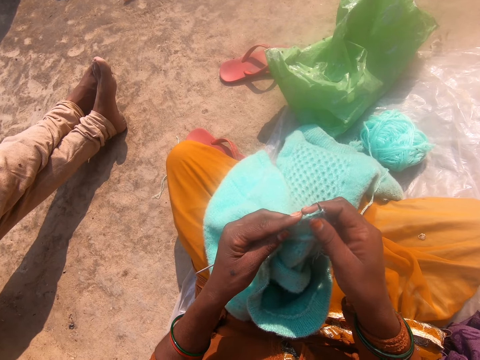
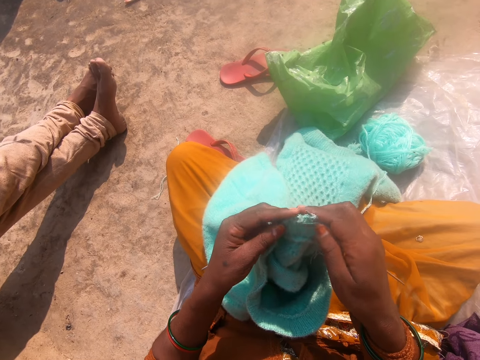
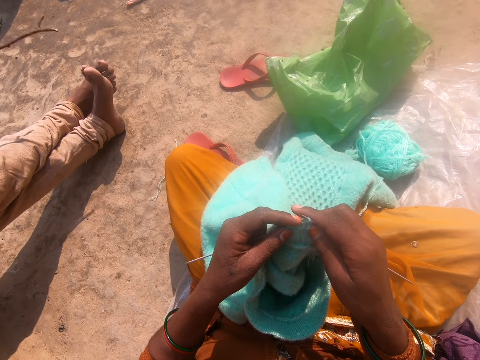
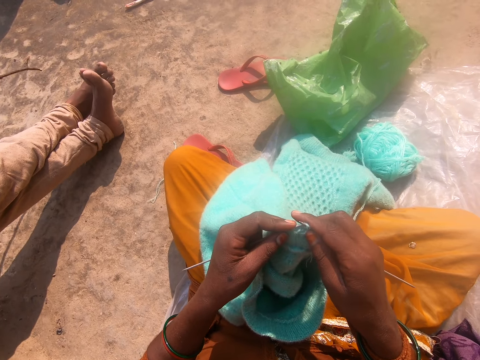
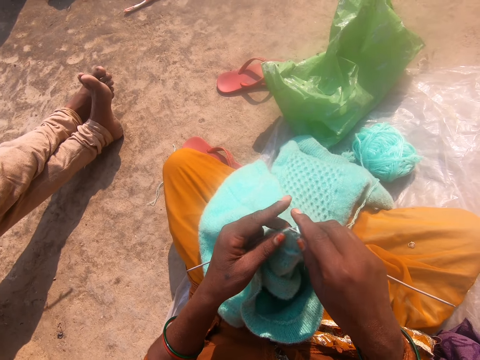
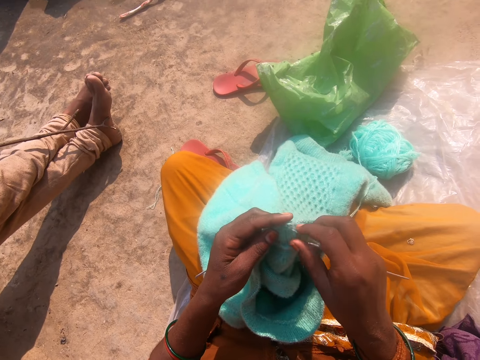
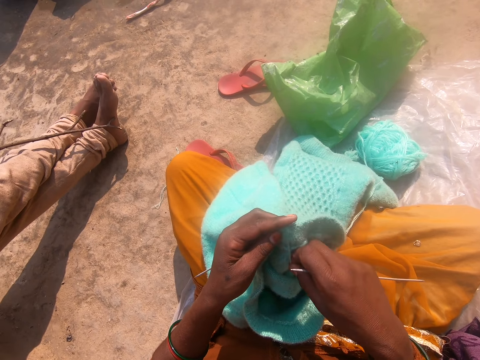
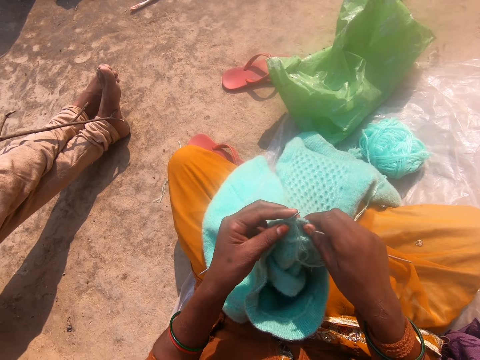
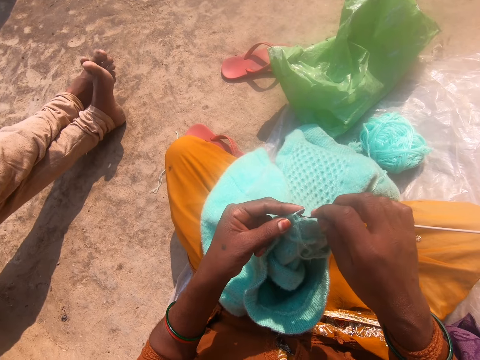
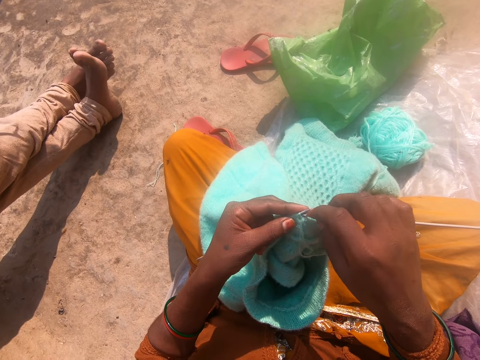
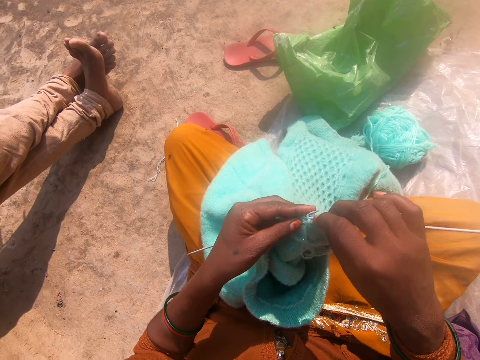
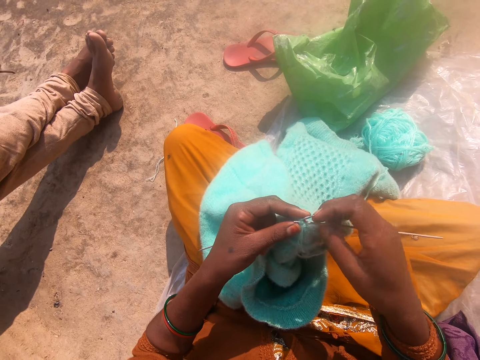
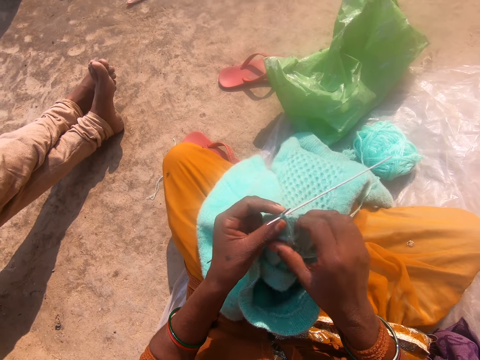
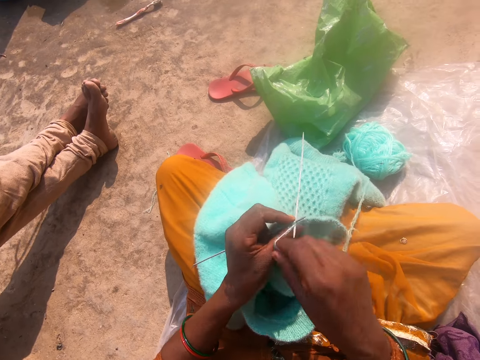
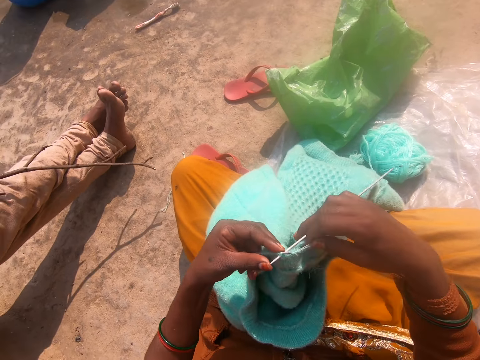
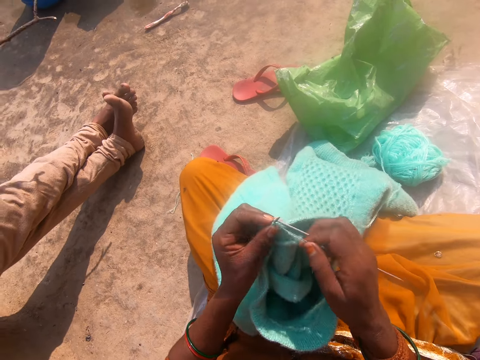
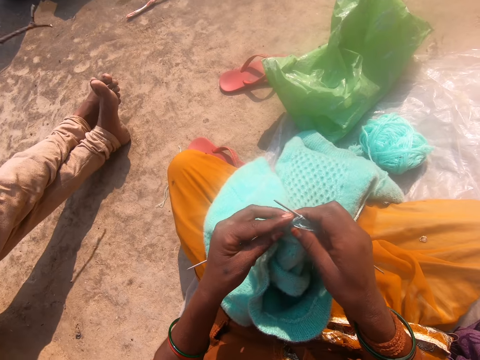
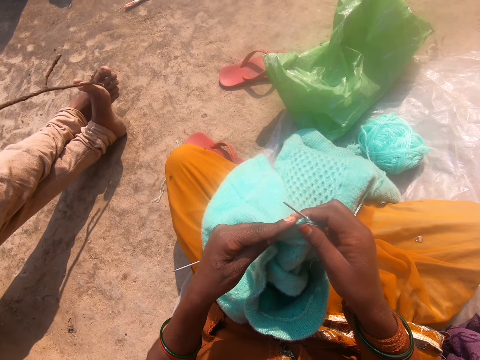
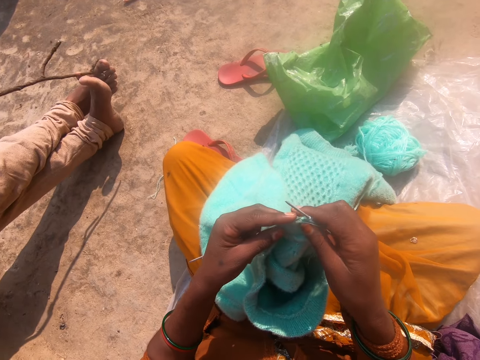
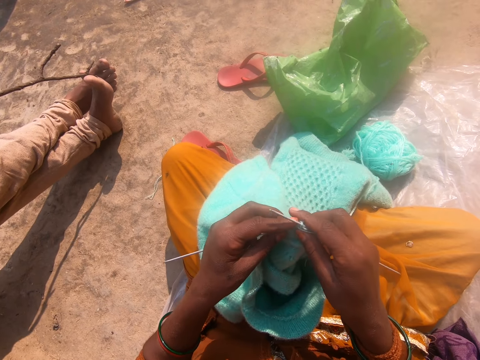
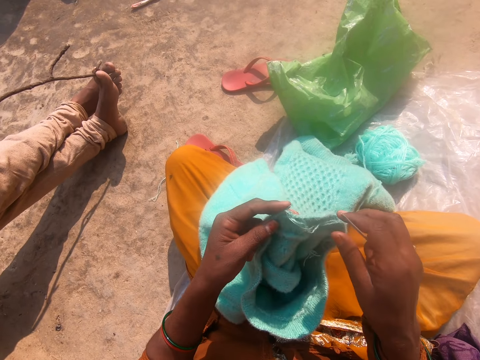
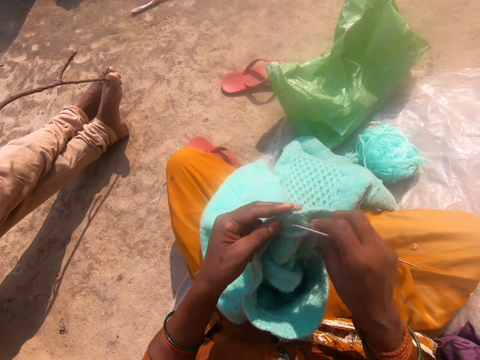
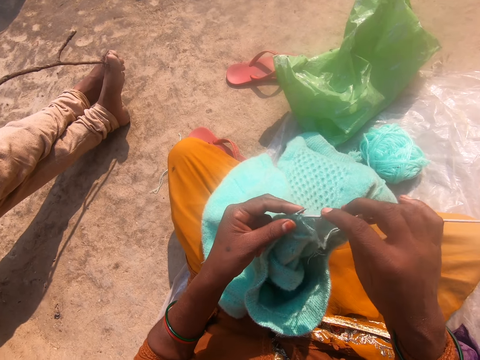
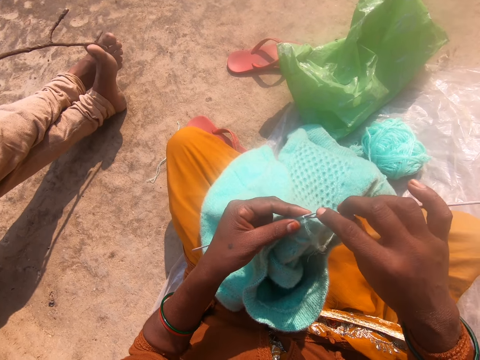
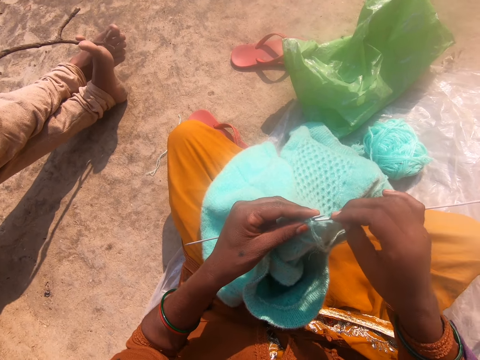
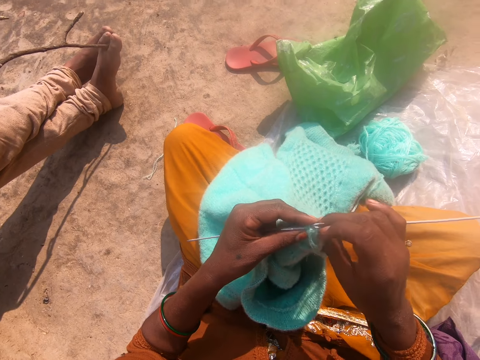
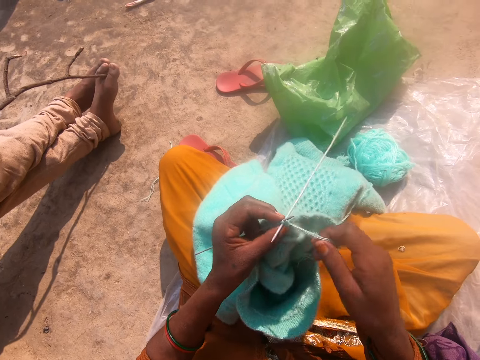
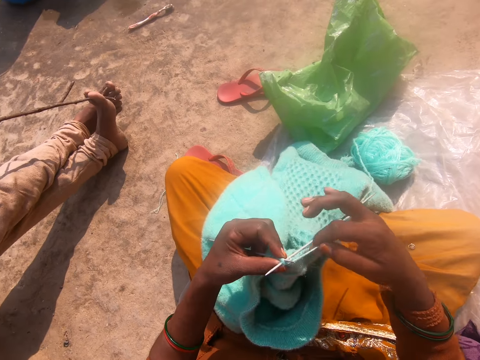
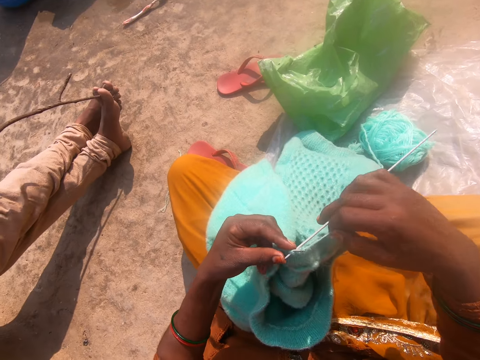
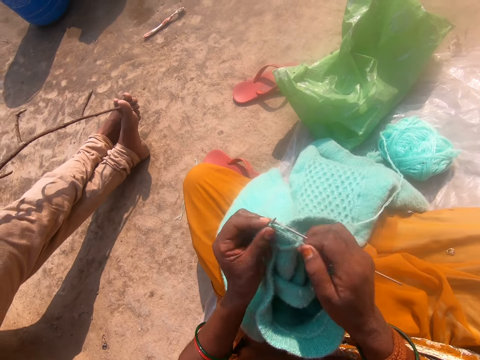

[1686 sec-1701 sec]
The camera wearer pulls the thread. They let go of the thread. They hold the cloth. They converse with a person. They knit the cloth with a knitting needle. They pull the thread. They let go of the thread. They converse with the person. They knit the cloth with the knitting needle.

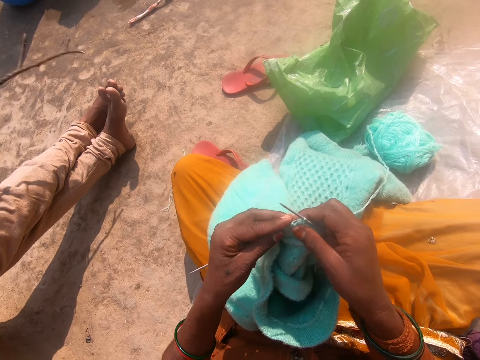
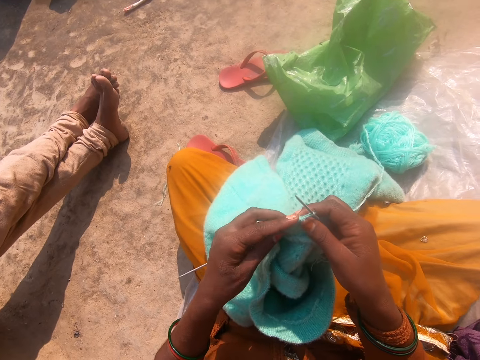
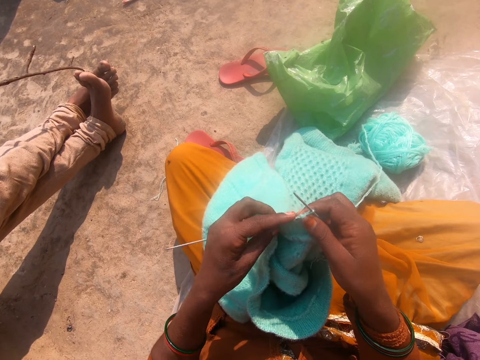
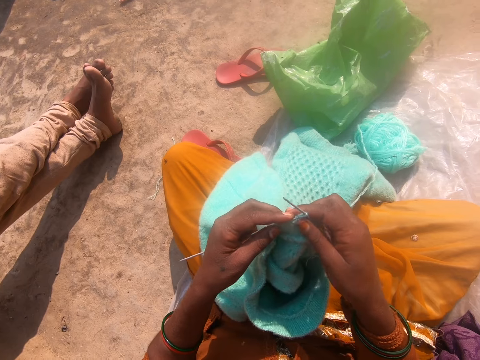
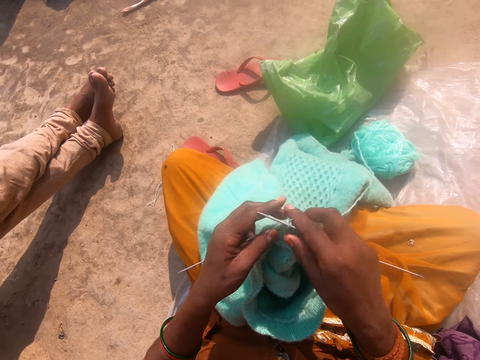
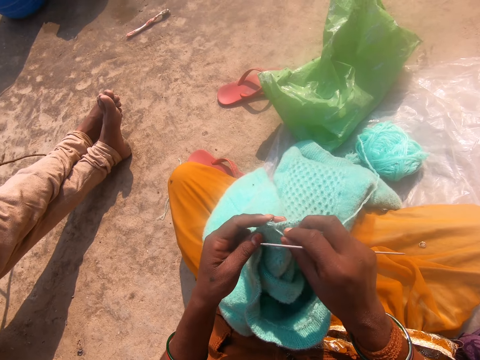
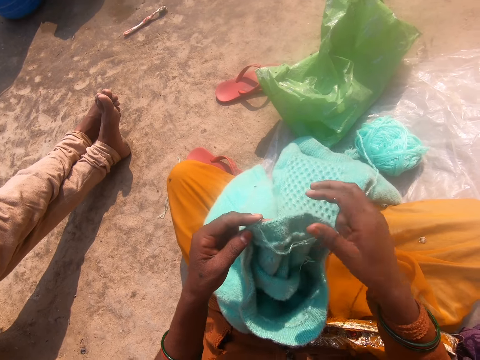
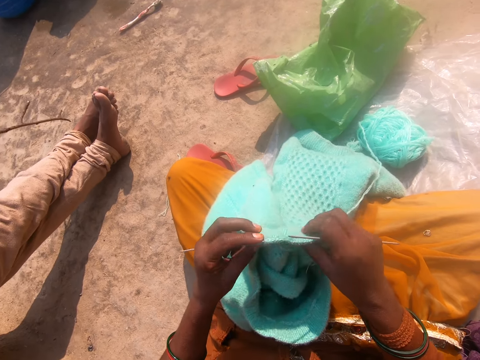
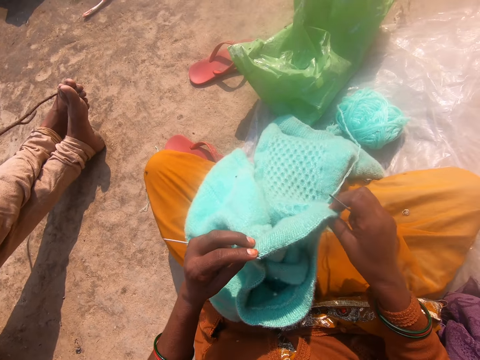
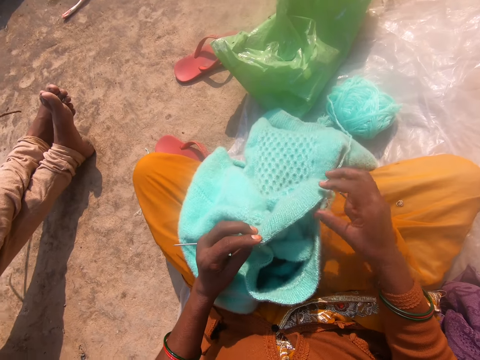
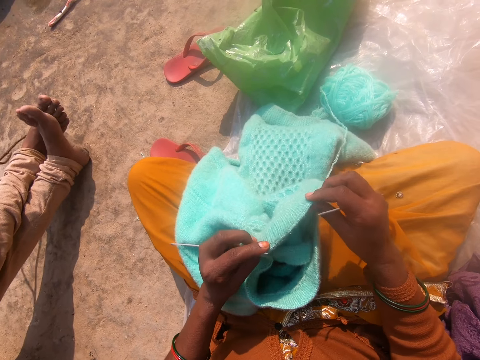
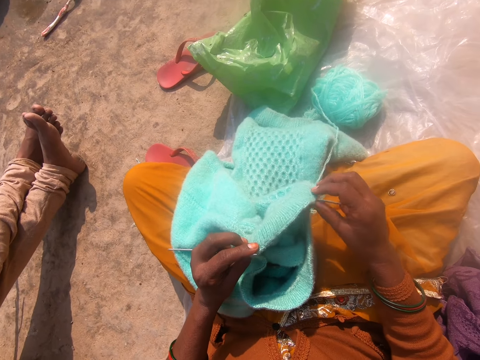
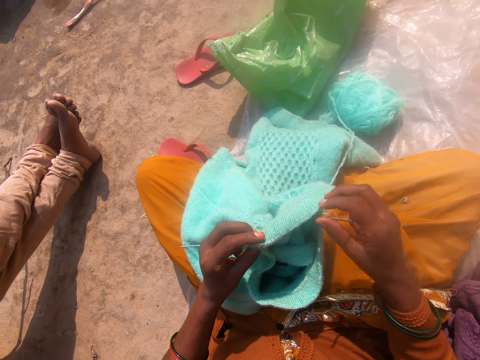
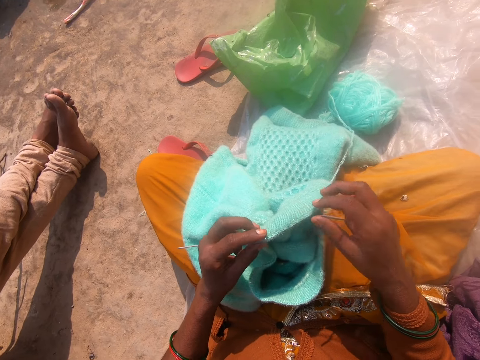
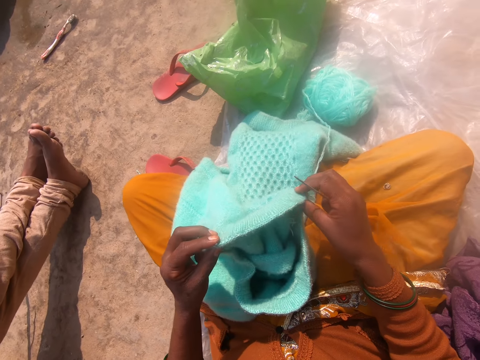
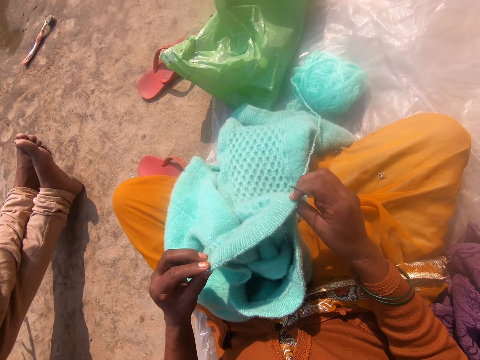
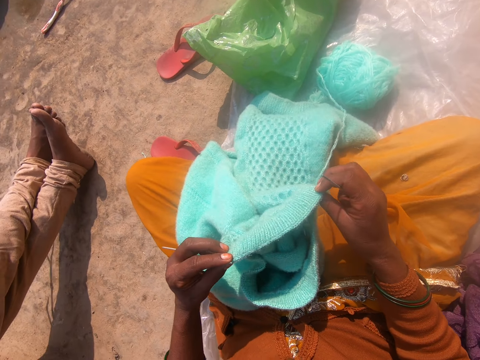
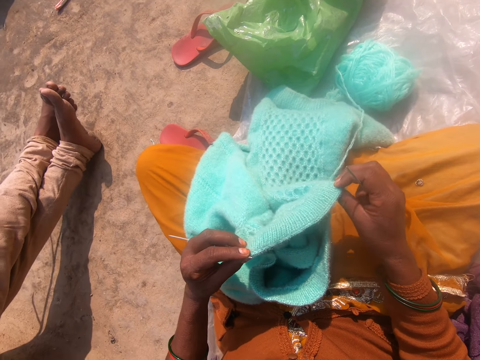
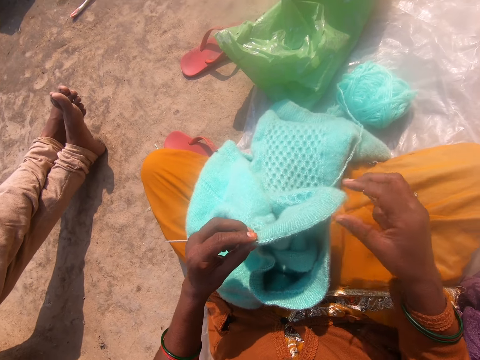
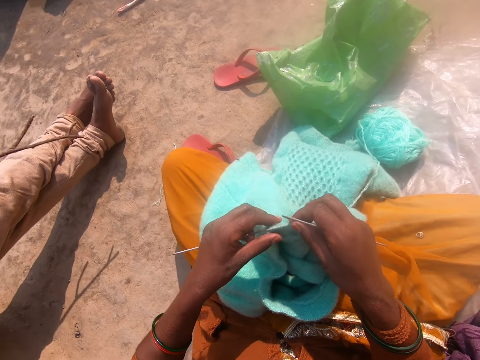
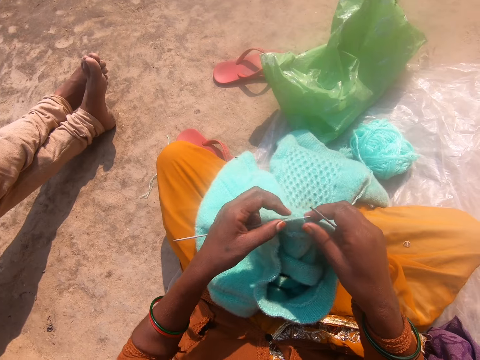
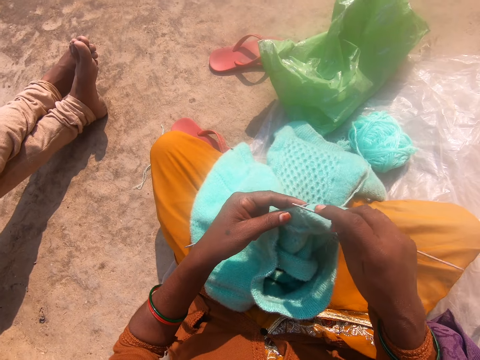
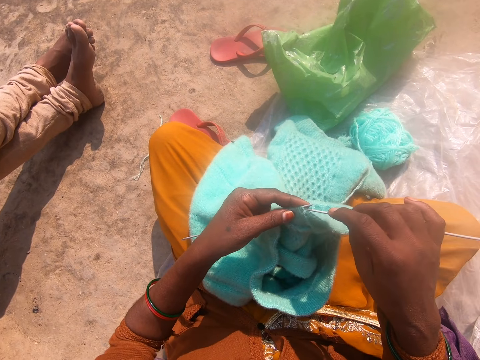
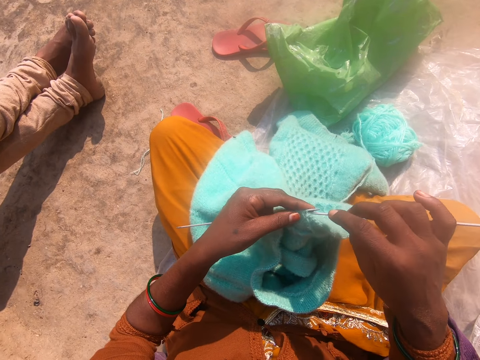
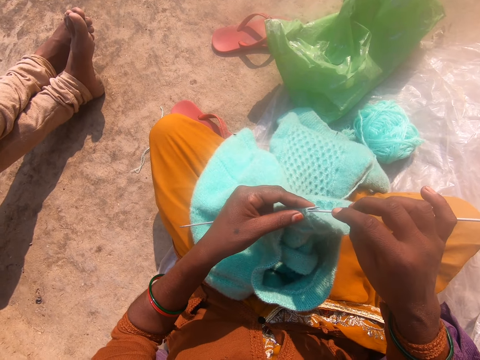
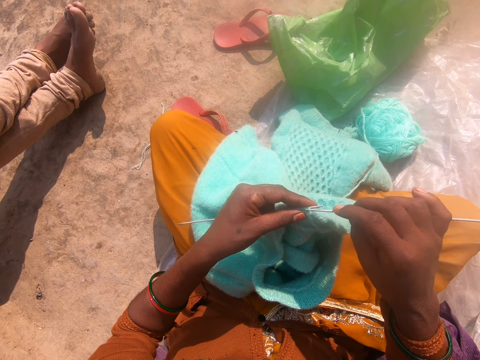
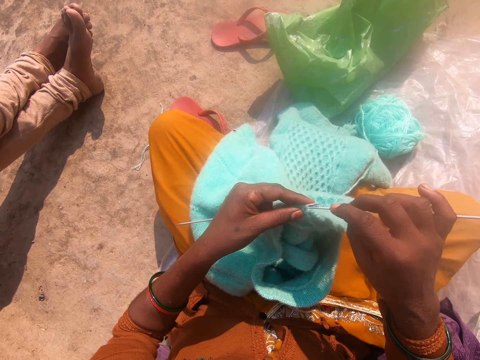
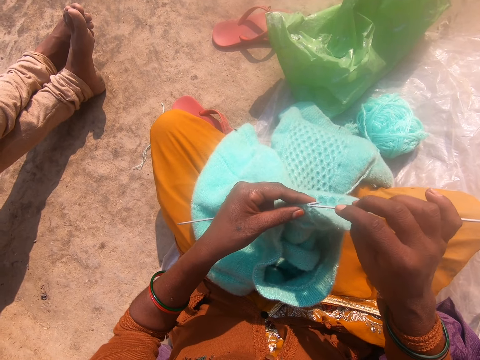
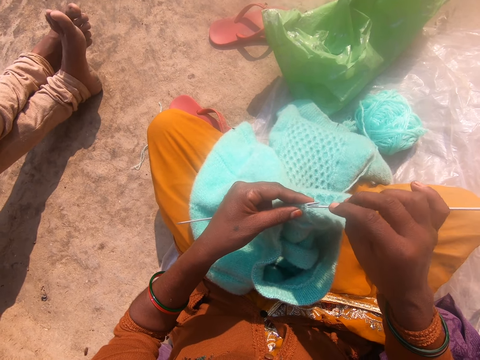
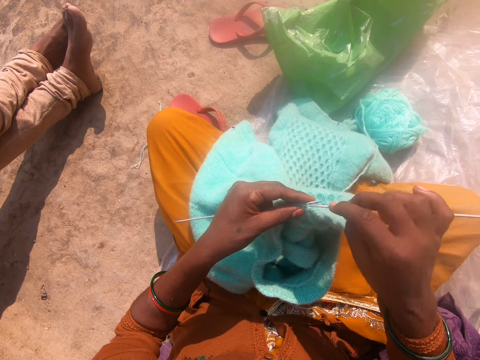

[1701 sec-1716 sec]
The camera wearer pulls the thread. They let go of the thread. They hold the cloth. They look at the cloth. They stretch the cloth. They look at the cloth. They converse with a person. They look at the cloth. They stretch the cloth. They look at the cloth. They converse with the person. They look at the cloth. They lift the cloth. They look at the cloth. They knit the cloth with a knitting needle. They converse with the person. They knit the cloth with the knitting needle.
